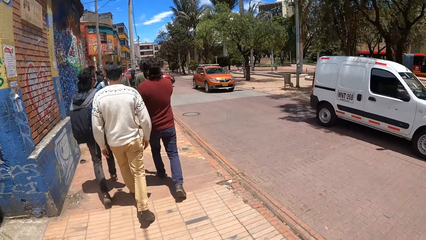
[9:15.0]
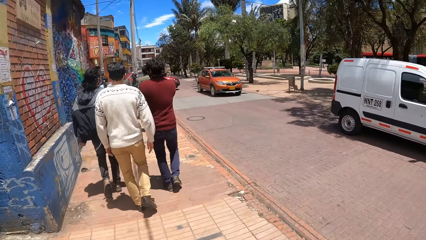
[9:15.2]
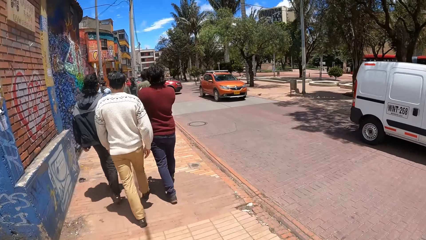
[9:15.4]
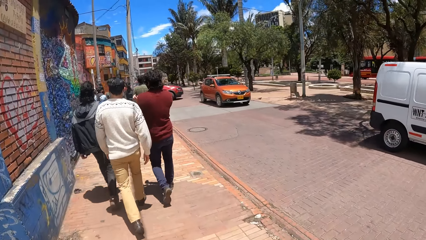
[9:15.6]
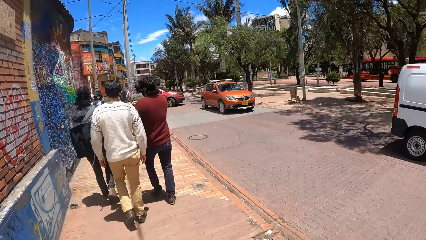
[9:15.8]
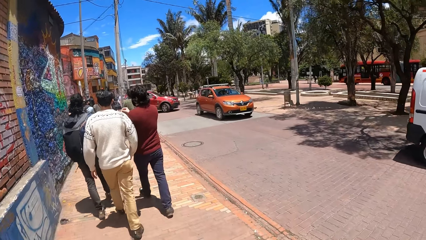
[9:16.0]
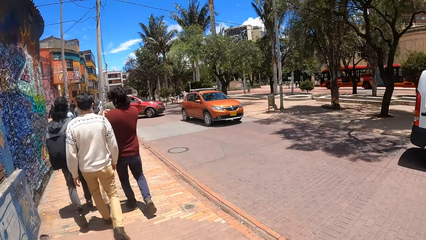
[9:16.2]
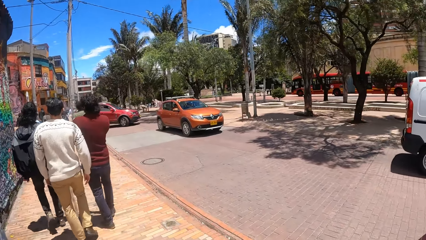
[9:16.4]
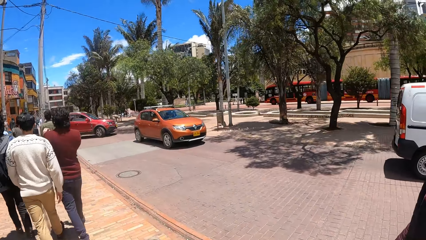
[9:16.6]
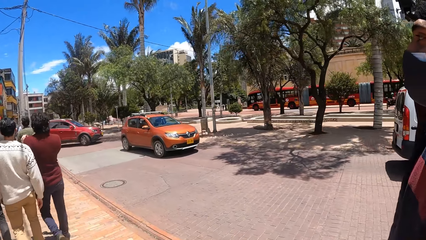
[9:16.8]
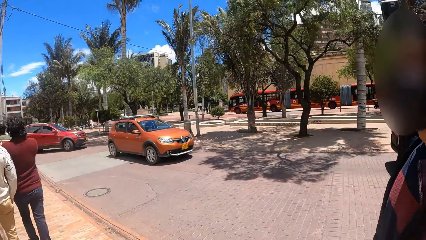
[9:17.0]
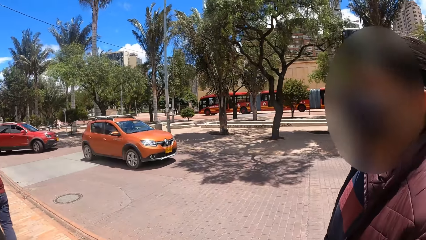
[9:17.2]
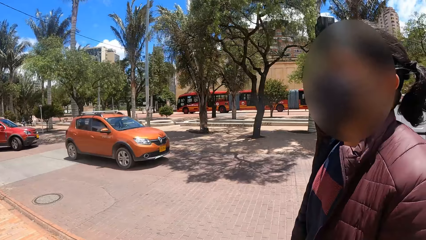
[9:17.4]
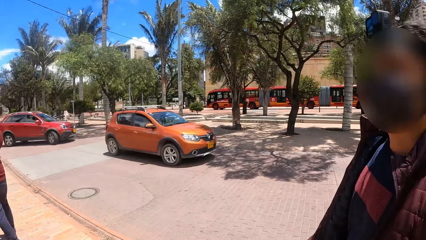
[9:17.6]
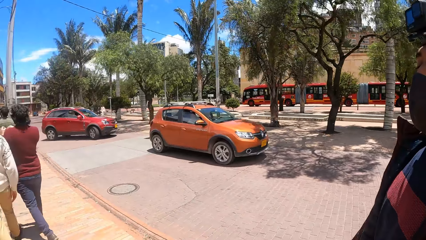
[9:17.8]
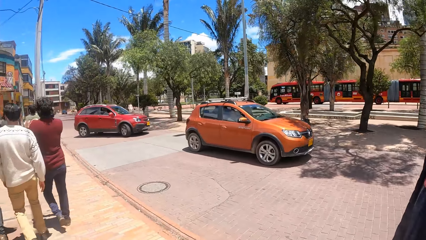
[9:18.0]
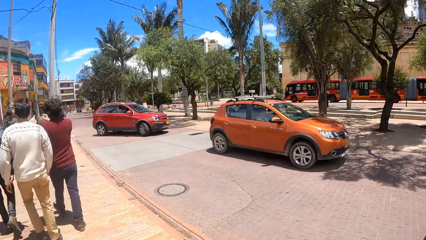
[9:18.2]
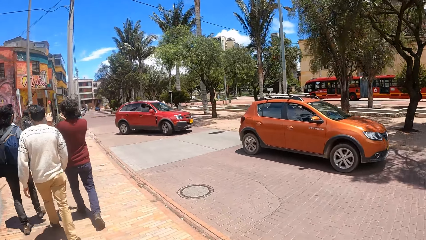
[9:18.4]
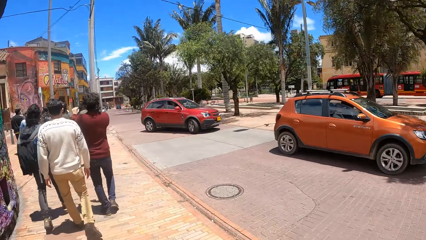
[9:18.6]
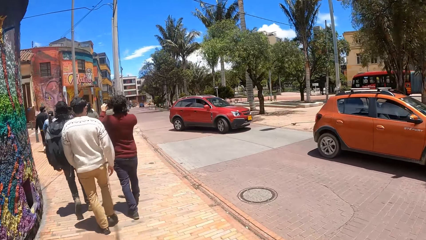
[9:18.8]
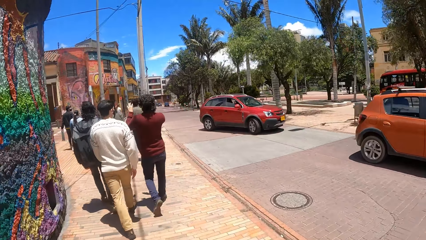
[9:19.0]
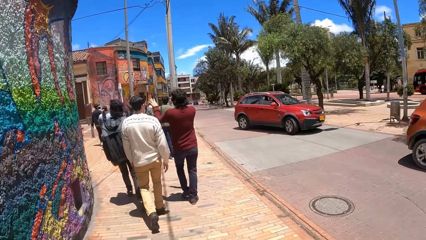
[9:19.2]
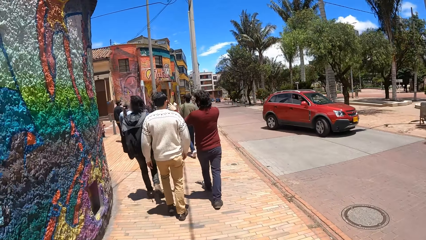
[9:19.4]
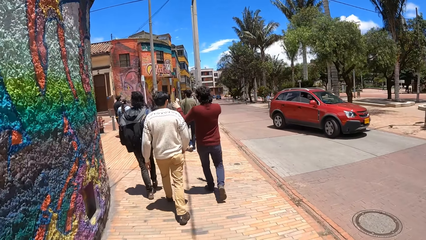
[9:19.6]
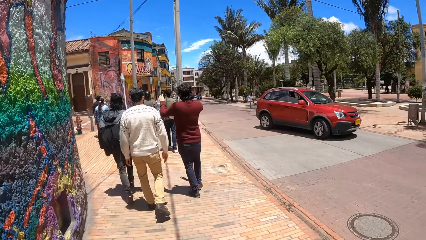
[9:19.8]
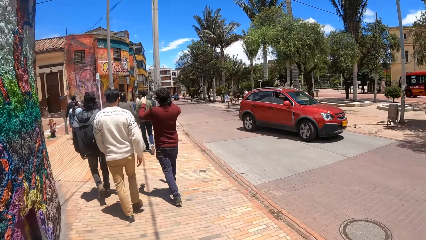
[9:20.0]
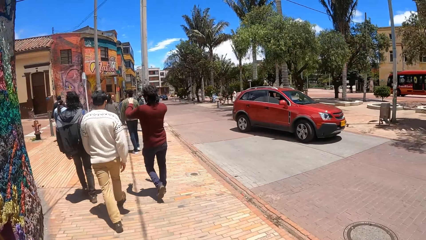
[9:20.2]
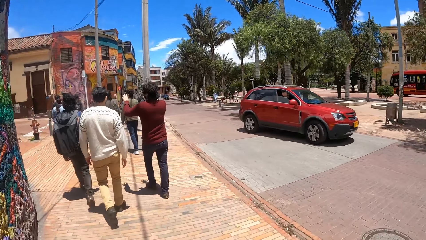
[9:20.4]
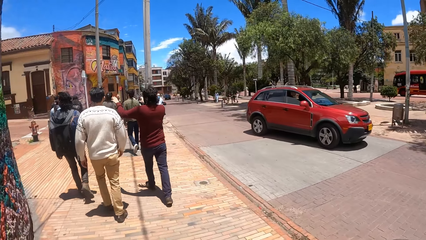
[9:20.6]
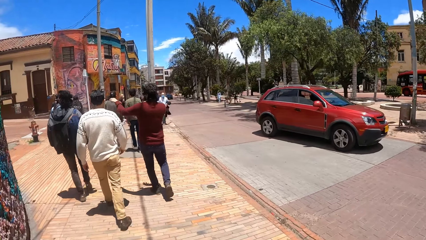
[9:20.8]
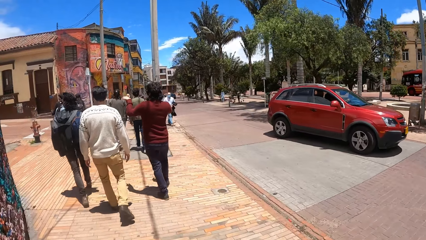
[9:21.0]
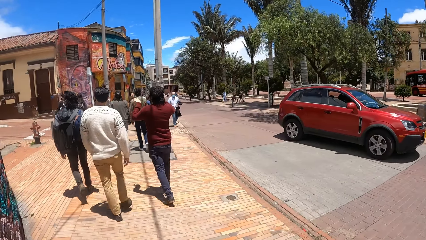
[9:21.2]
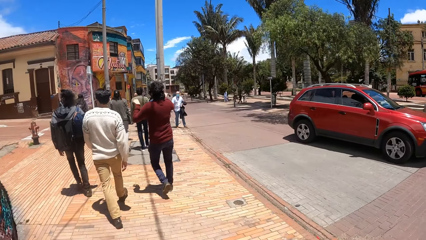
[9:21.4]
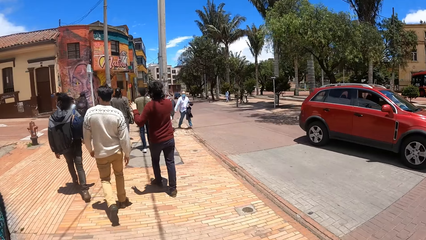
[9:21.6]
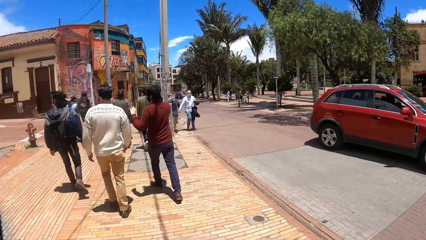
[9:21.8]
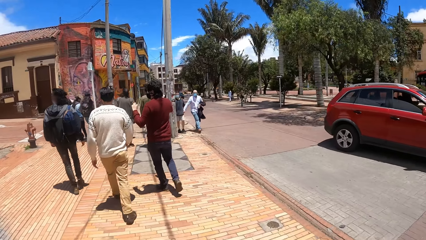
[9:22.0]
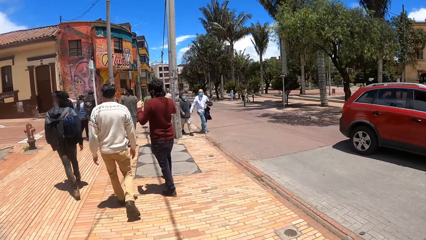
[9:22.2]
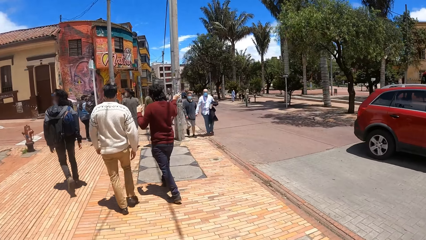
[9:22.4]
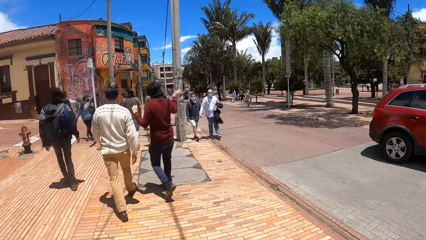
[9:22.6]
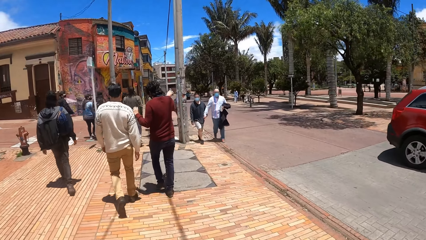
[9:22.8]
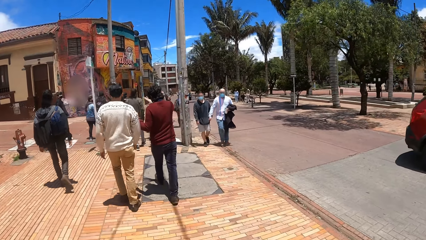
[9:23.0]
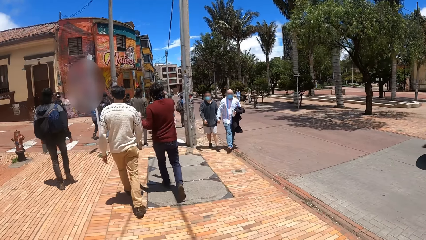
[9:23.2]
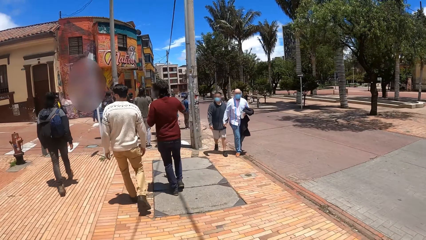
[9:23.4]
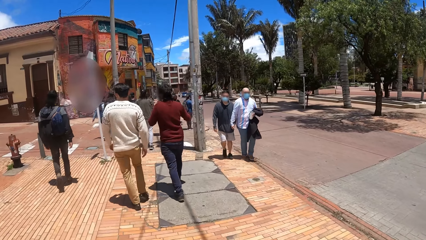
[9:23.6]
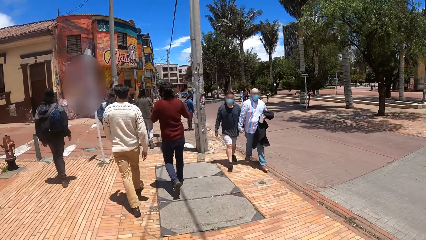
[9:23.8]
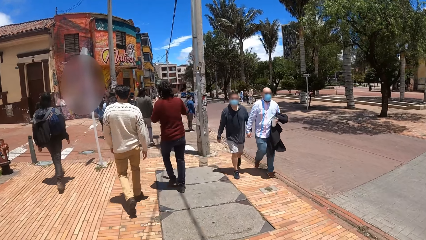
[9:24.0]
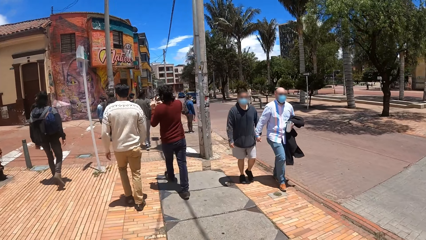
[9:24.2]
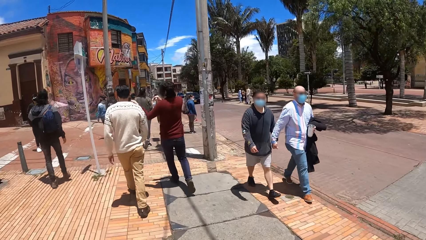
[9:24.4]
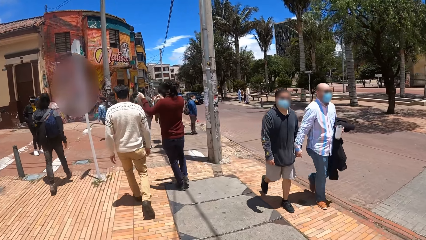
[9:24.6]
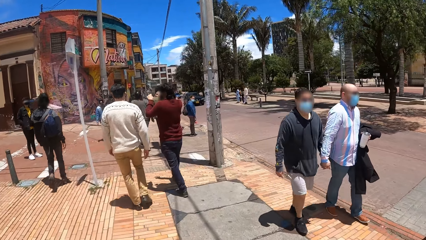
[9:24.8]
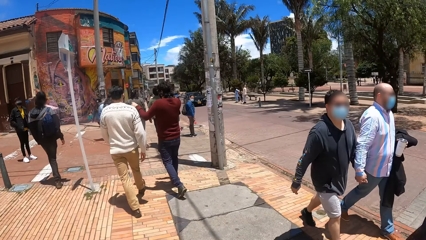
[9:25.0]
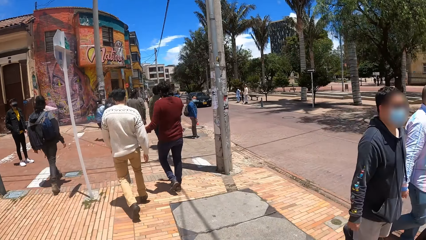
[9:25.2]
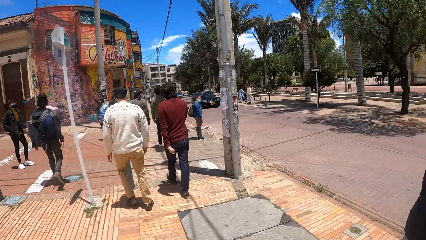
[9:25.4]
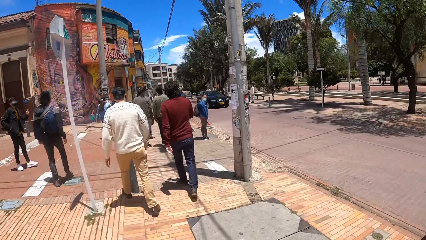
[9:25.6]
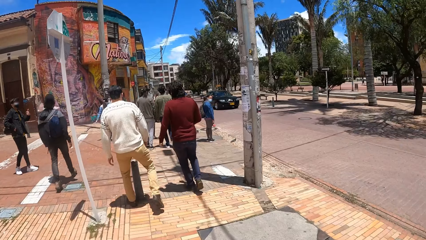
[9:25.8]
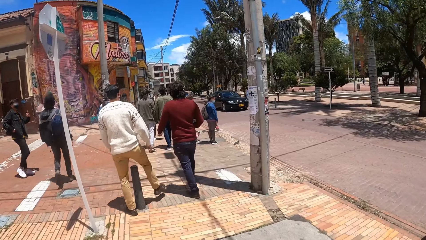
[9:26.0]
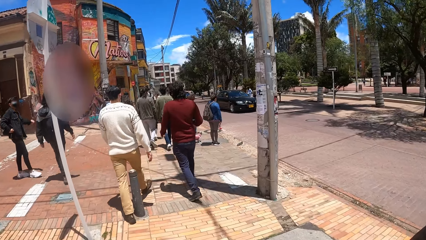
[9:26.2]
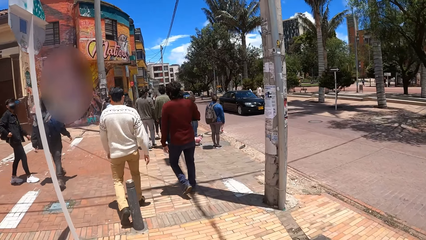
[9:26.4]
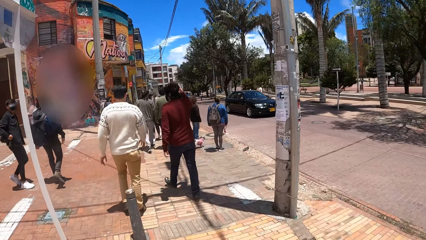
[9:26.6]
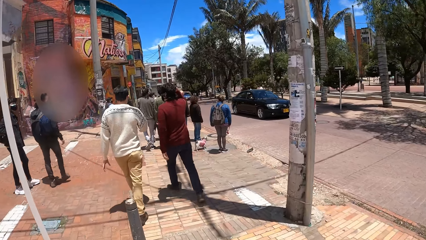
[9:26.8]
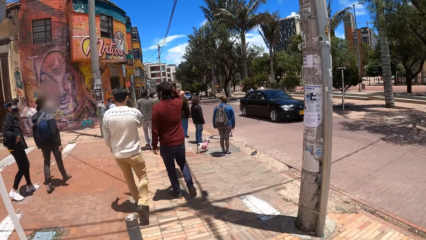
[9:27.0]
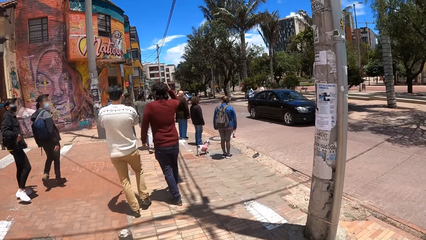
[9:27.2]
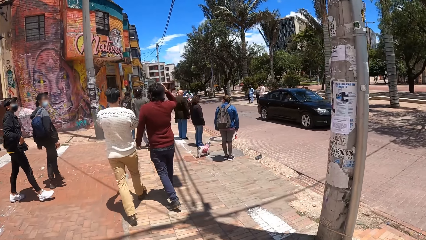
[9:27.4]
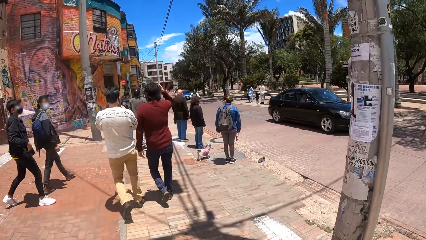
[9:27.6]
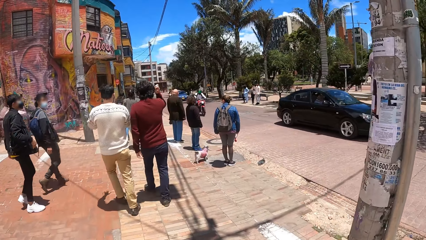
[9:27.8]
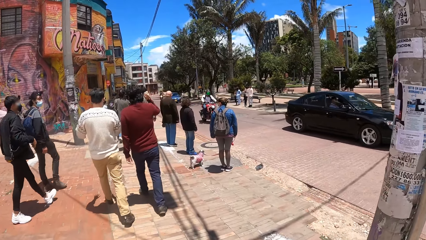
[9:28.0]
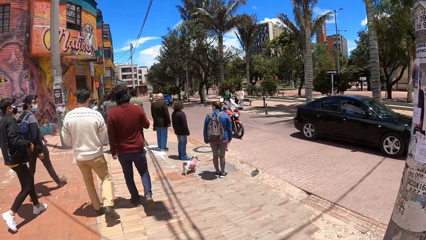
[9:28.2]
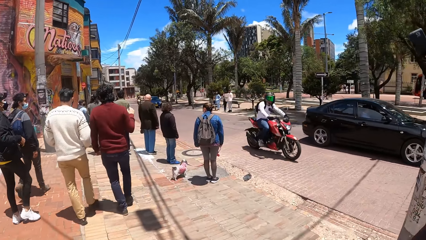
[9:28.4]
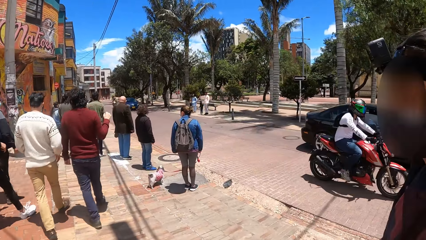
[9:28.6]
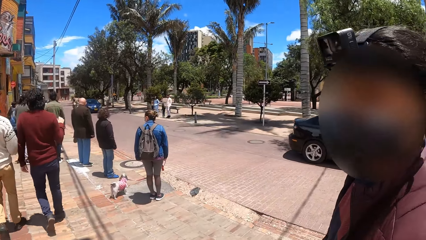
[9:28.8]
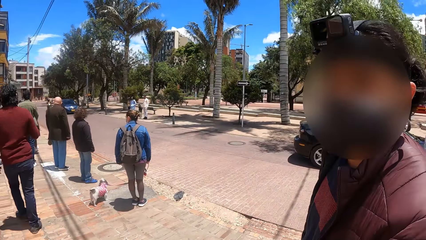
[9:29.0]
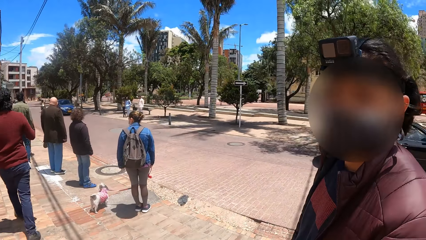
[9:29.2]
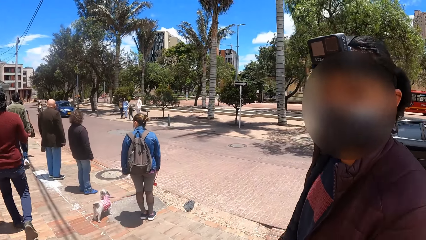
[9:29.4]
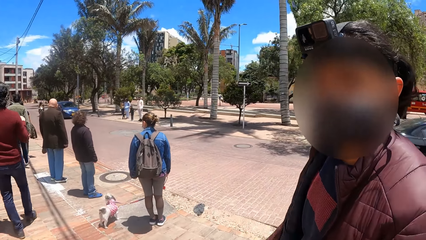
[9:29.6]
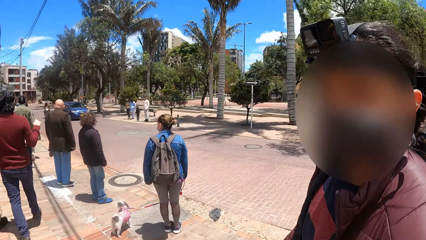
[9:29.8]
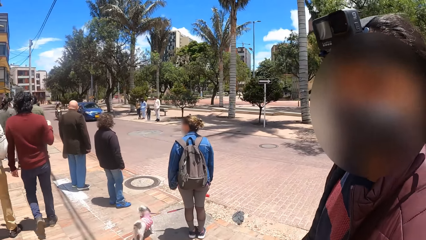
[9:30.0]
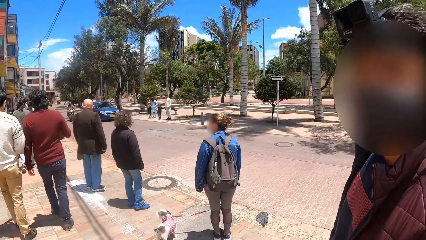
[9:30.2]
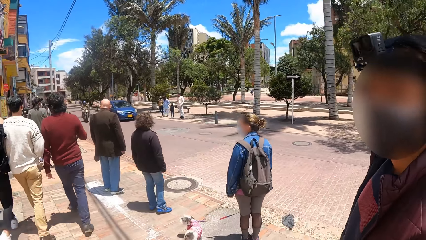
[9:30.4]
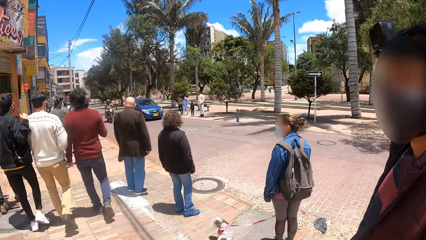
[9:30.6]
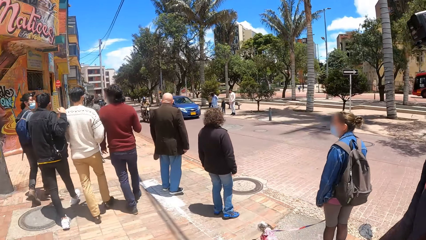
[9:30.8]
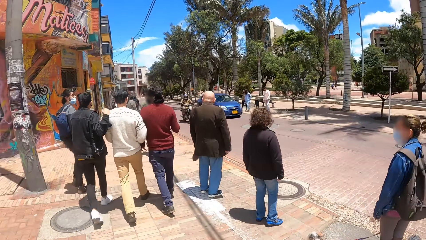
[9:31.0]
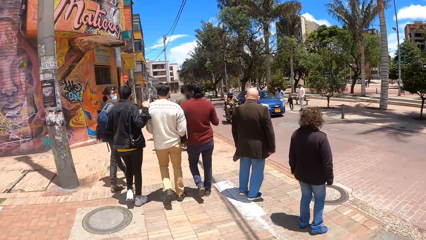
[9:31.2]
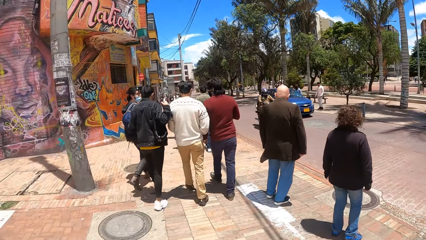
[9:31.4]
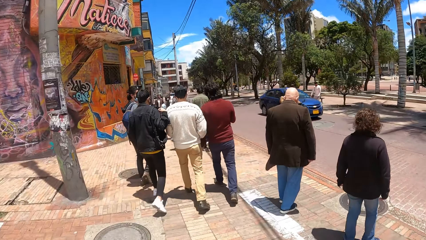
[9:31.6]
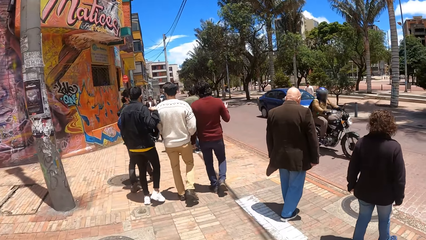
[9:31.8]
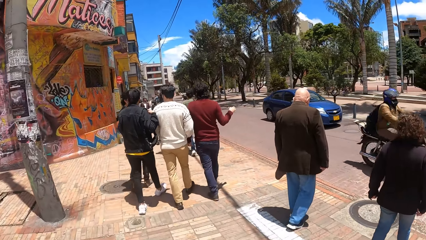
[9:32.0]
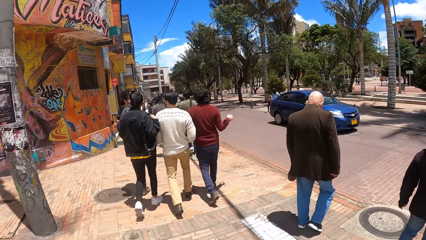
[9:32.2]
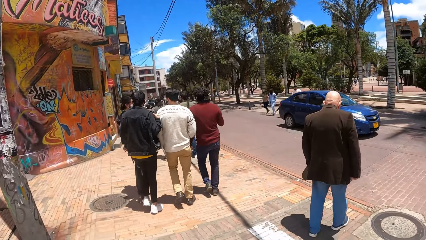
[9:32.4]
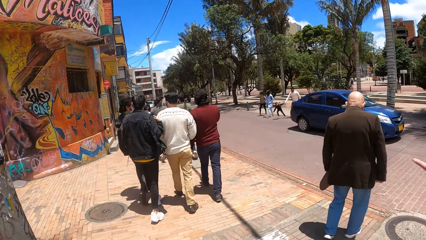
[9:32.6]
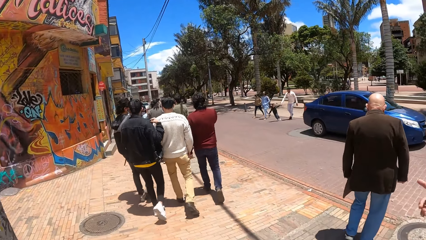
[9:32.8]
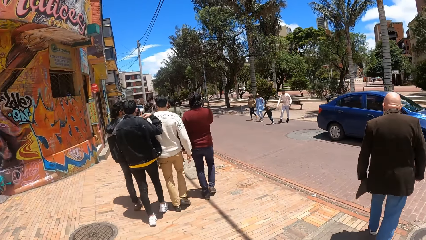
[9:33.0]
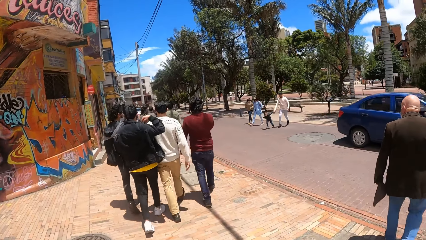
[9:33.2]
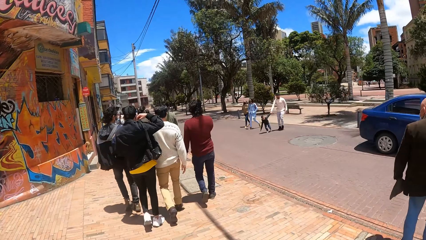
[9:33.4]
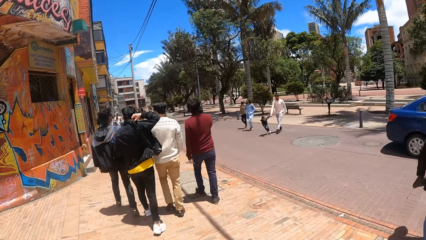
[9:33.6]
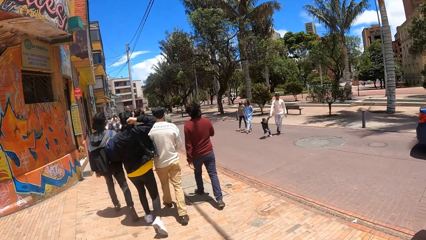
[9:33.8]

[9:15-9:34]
The camera wearer looks around. They interact with a person. They look around. They walk on the pavement. They walk on the pavement repeatedly. They look around. They interact with the person. The person looks at the camera wearer. The camera wearer looks around. They walk on the pavement.
